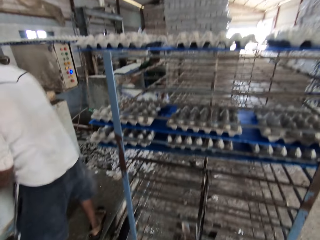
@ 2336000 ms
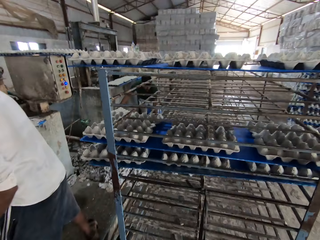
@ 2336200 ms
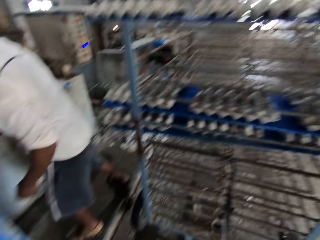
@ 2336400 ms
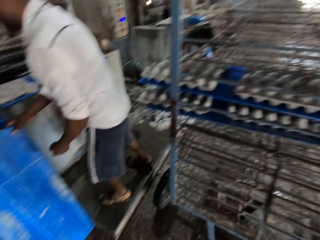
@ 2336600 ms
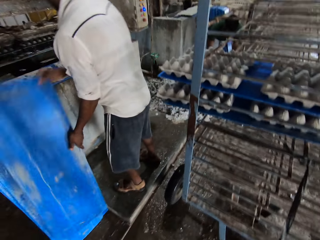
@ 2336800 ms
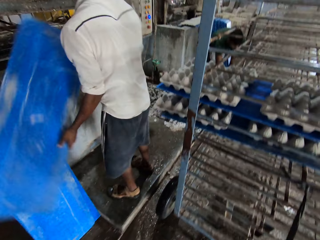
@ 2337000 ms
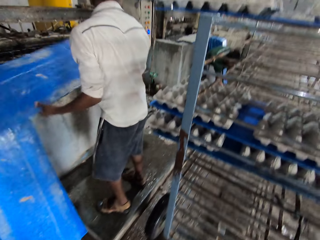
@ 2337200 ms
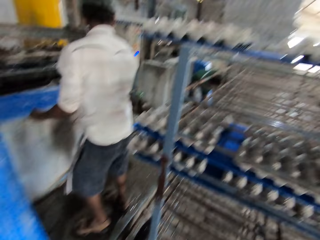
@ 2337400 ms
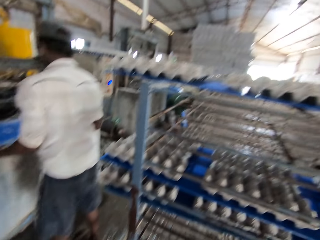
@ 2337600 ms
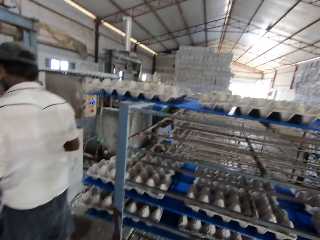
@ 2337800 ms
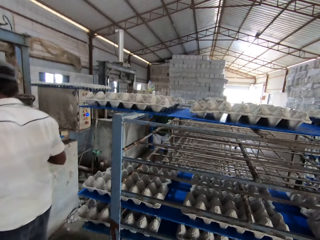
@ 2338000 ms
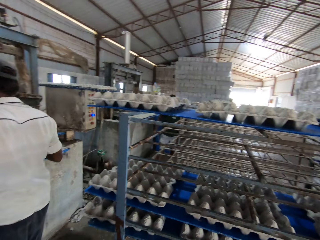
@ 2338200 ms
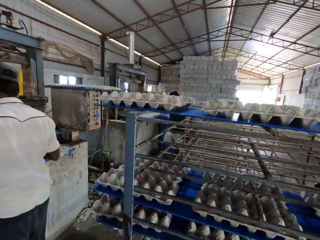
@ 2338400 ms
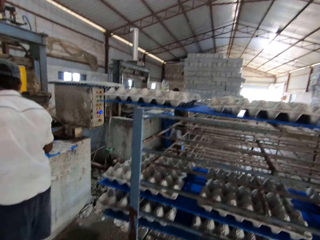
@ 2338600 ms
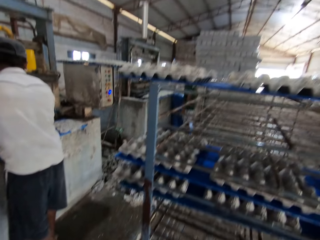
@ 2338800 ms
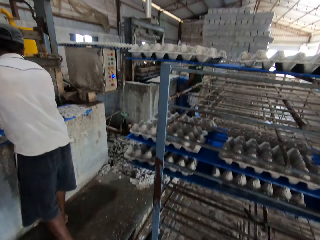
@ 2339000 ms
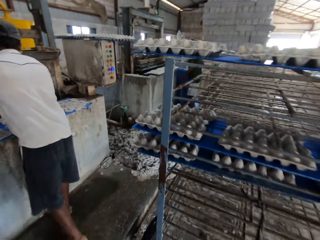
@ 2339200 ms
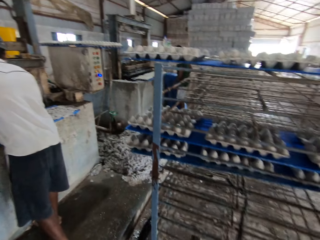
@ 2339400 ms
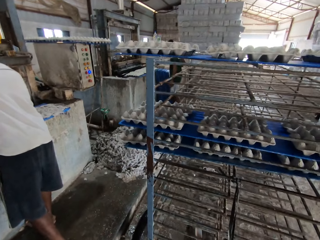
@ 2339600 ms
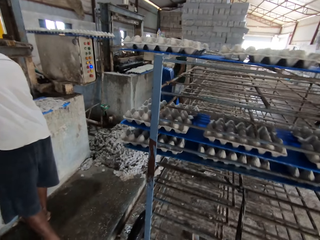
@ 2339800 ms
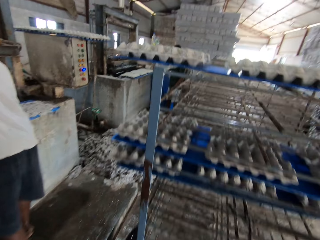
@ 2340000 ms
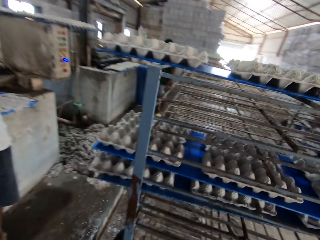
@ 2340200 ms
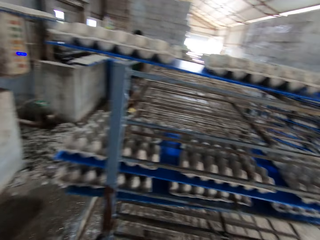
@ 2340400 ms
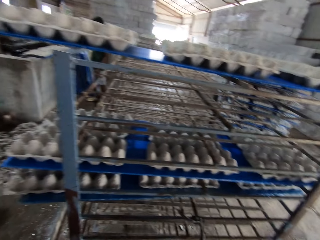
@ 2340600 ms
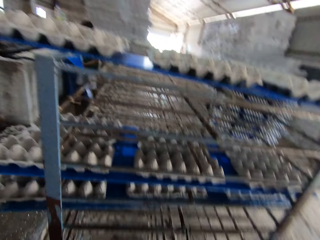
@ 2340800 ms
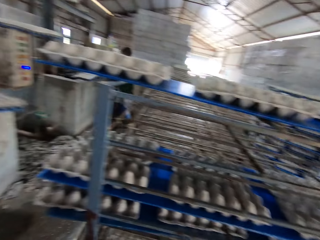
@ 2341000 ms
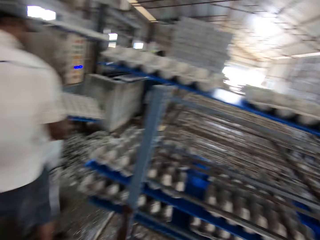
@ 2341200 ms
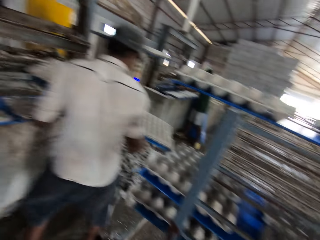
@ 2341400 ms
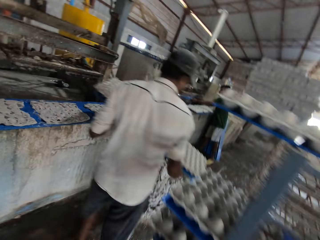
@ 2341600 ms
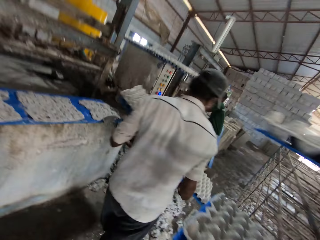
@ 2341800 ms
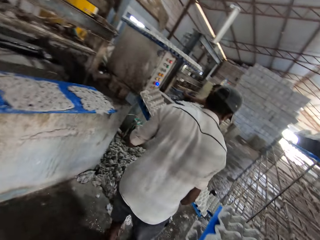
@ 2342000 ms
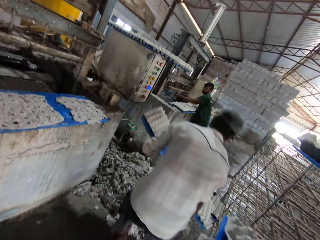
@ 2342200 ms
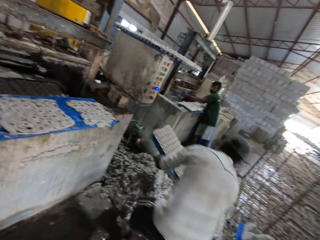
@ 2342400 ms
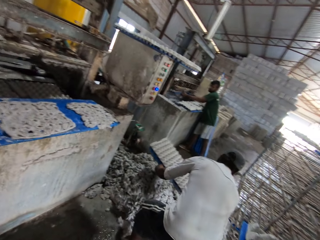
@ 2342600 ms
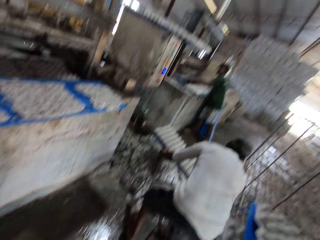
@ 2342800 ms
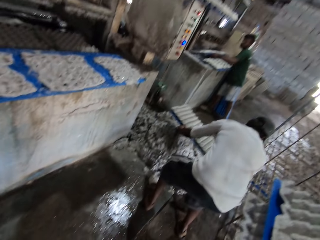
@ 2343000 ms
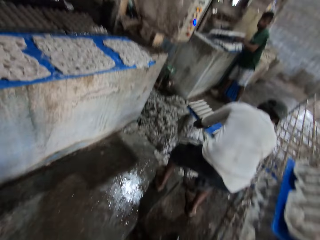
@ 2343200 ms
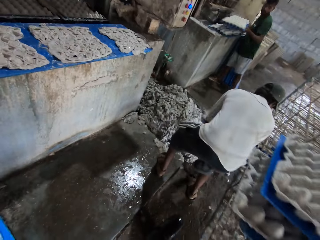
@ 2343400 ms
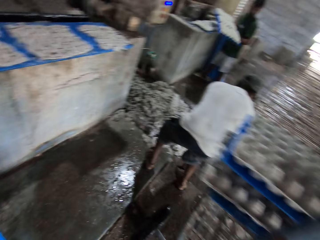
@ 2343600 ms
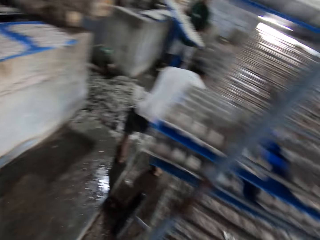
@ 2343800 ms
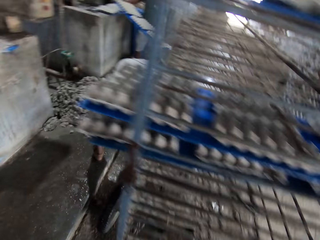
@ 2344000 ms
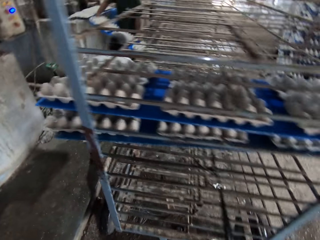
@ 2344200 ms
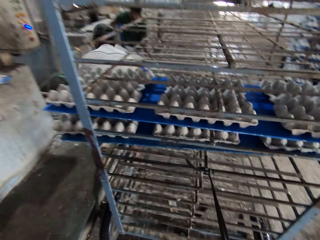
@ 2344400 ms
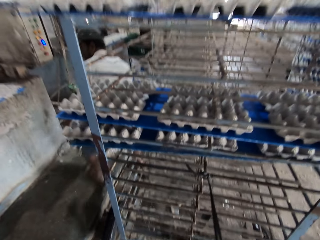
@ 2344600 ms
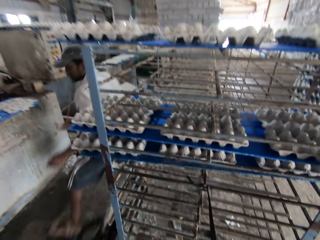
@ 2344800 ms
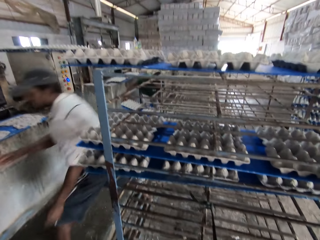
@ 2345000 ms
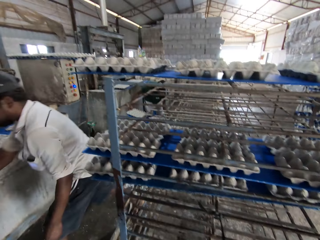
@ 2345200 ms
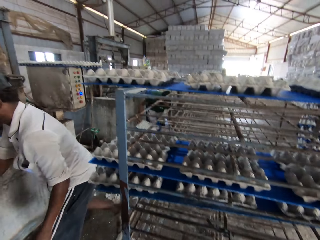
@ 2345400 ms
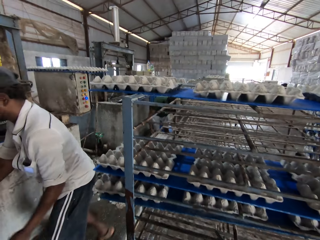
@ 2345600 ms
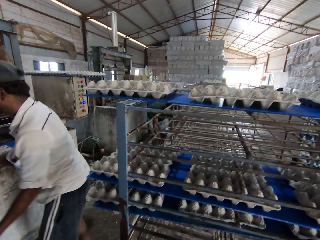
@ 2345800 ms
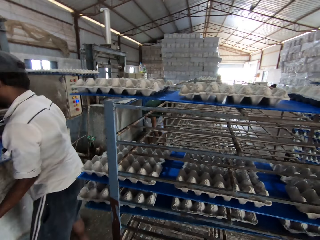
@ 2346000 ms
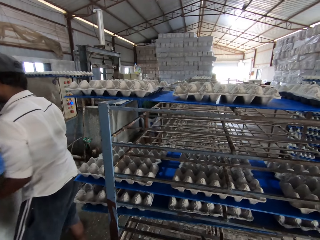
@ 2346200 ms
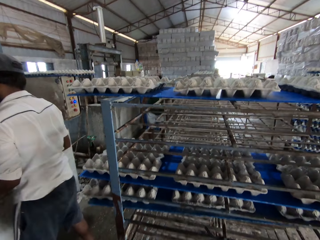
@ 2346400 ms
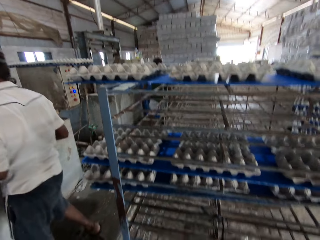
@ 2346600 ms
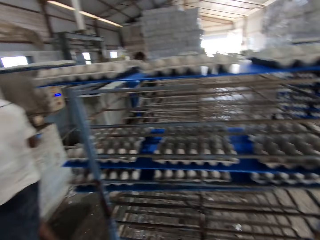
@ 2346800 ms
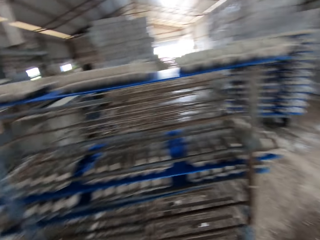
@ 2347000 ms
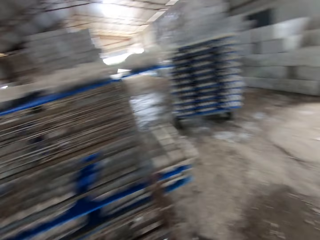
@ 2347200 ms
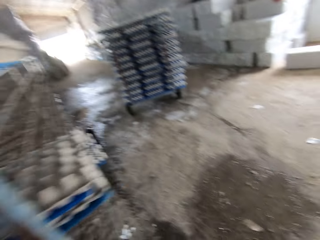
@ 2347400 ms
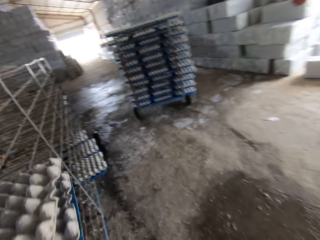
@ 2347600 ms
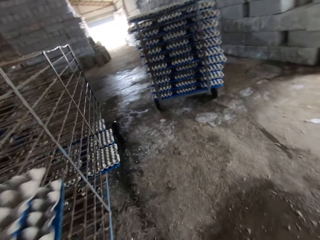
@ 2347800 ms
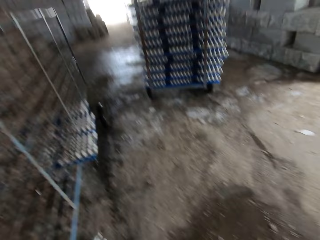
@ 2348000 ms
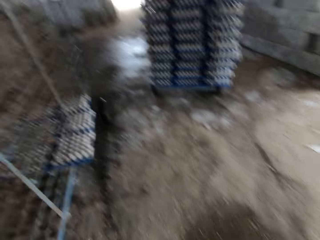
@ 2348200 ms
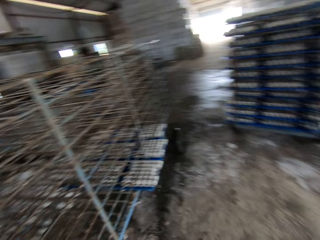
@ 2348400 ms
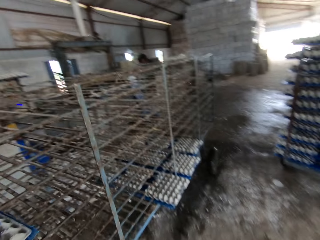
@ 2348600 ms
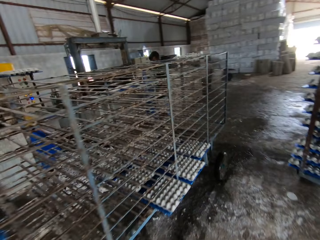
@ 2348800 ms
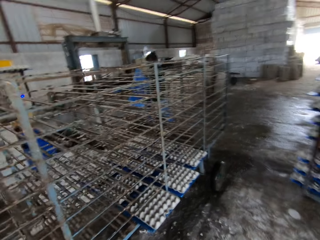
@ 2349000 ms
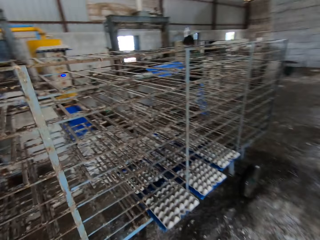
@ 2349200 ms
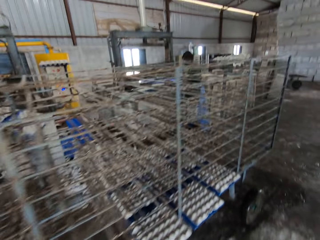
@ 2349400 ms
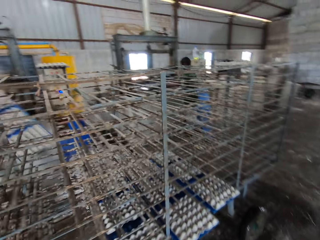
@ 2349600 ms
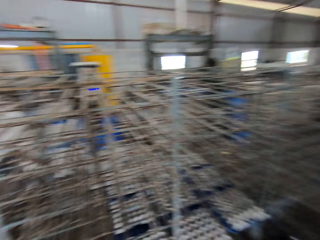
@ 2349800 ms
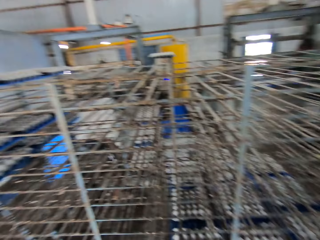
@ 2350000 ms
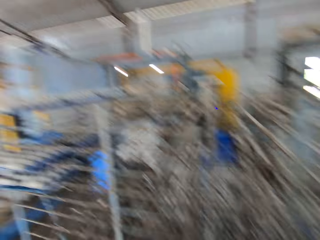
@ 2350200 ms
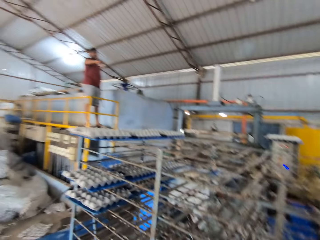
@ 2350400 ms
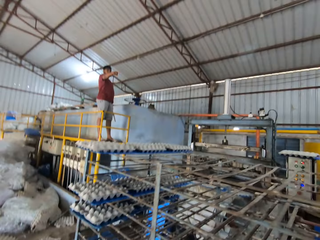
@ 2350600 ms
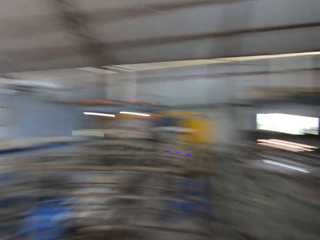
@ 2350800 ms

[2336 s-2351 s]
A man places a board in the rack with both hands. Another man picks a board from the floor with his right hand and places the board on the table with both hands. The other man places the board in the rack with both hands. He places the board in the rack with both hands again. He places a board on the table with both hands. The camera wearer stops pulling the shelf with trays. They walk to the first man.

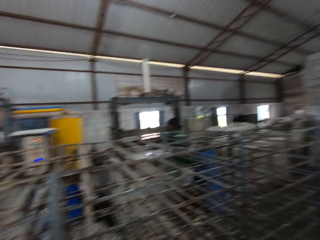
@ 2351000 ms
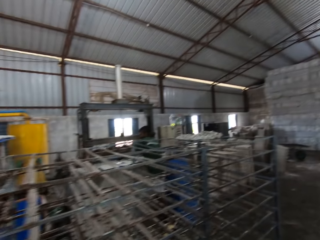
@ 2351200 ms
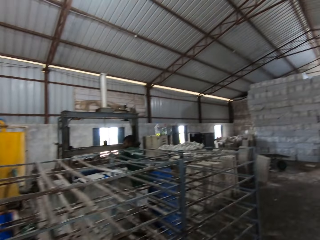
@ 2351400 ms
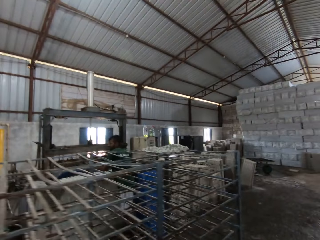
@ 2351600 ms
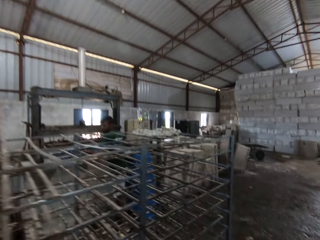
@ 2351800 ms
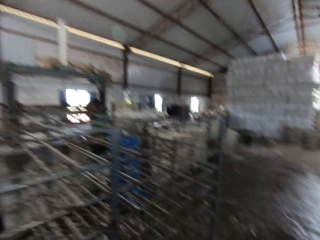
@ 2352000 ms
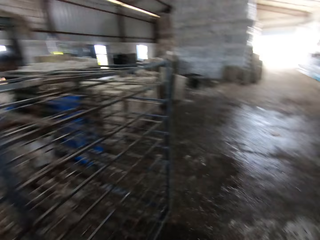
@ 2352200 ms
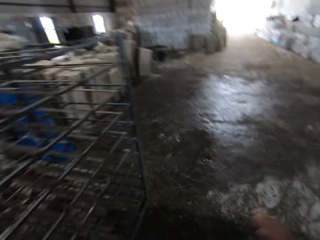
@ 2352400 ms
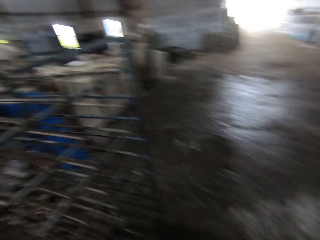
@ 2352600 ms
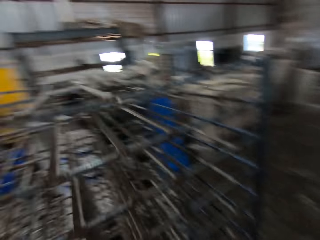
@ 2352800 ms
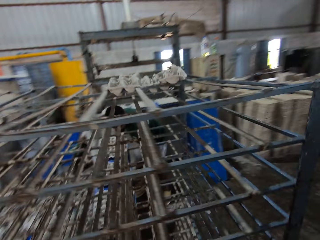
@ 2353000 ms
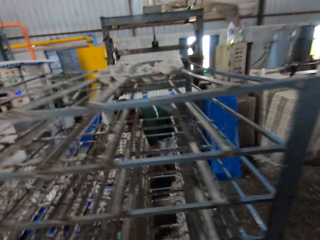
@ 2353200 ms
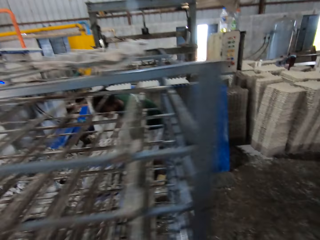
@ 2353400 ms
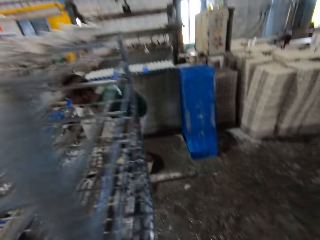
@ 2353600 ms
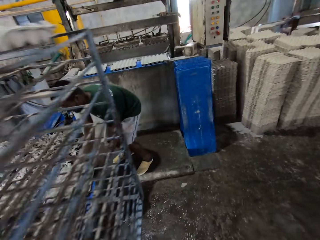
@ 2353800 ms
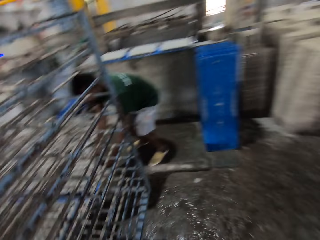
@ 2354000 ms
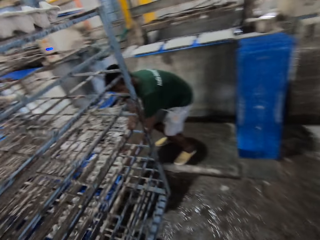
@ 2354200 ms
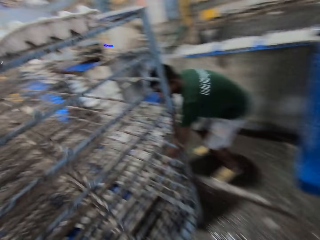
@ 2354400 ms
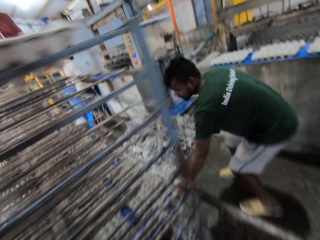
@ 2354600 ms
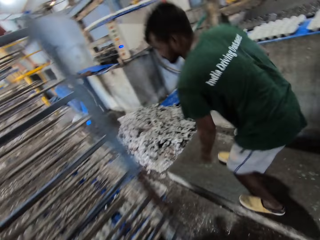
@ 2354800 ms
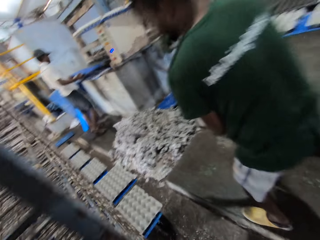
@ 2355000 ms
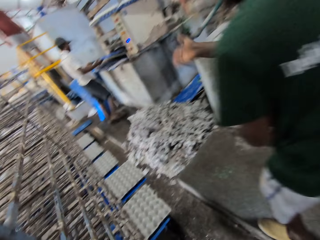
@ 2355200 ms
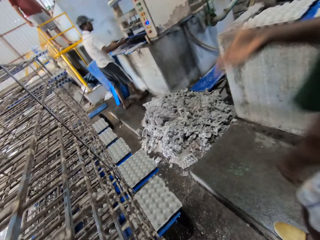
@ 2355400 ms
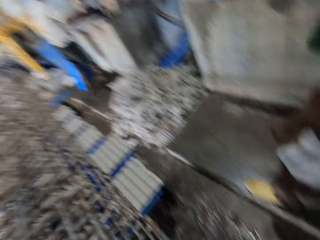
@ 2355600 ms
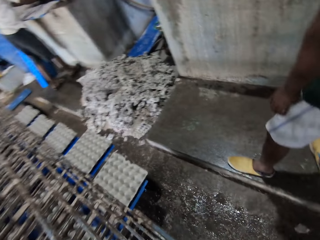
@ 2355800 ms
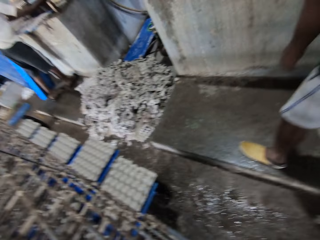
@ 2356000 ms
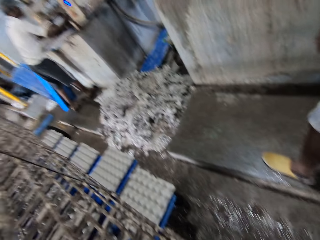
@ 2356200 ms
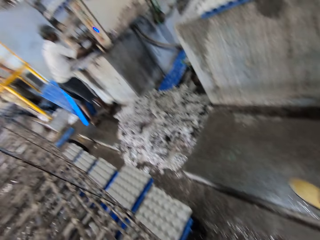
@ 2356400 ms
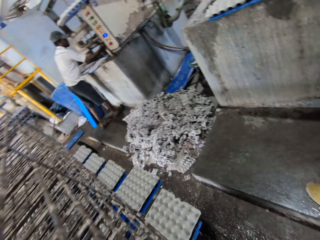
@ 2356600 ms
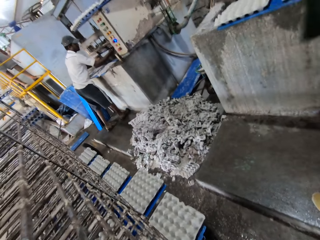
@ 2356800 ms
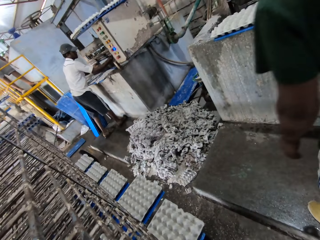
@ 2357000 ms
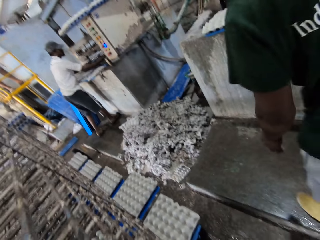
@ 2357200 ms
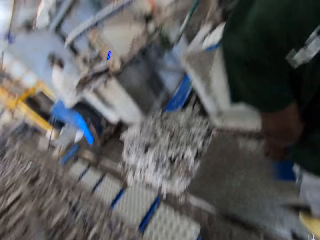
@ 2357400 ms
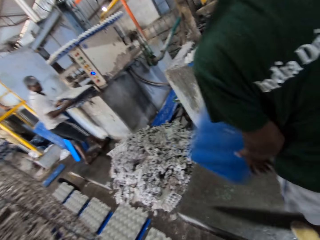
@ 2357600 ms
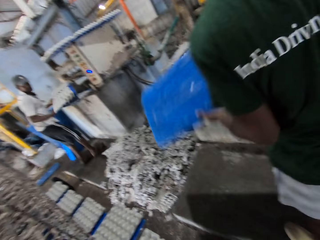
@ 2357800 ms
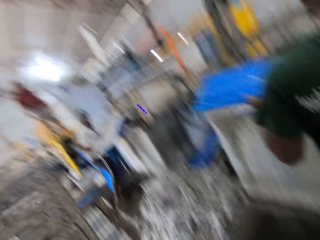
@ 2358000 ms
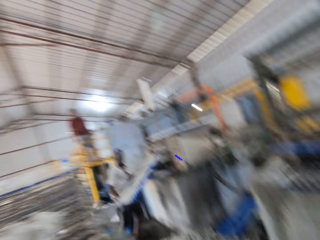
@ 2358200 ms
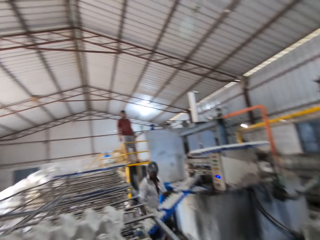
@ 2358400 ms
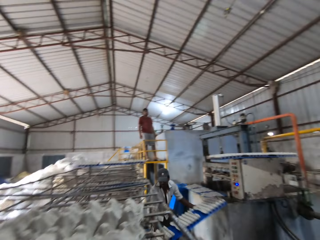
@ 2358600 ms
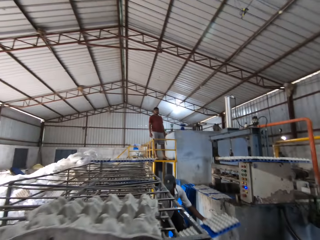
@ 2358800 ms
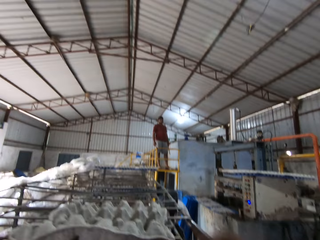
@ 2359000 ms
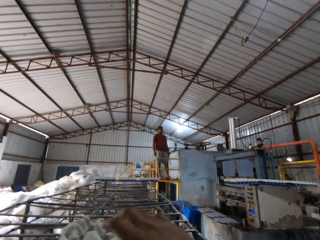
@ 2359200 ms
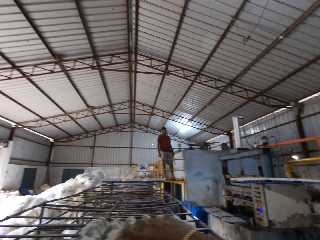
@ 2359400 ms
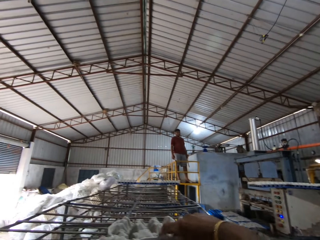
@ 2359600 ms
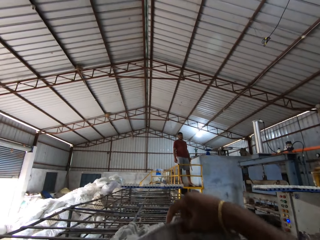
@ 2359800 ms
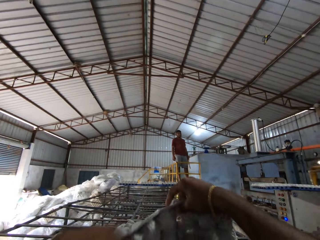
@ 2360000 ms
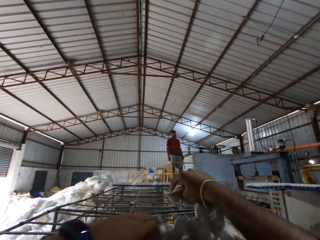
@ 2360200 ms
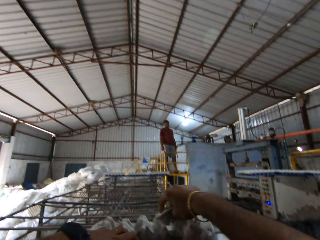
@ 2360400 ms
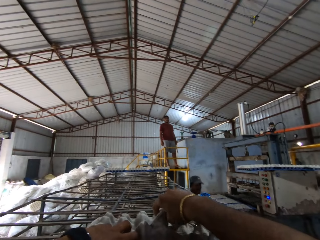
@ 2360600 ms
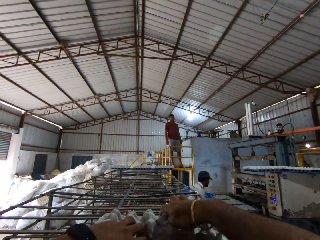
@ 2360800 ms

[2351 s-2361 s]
A man places a board in the rack with both hands. Another man picks a board from the table with both hands and places the board in the rack with both hands. The camera wearer removes spoiled trays from the shelf.
